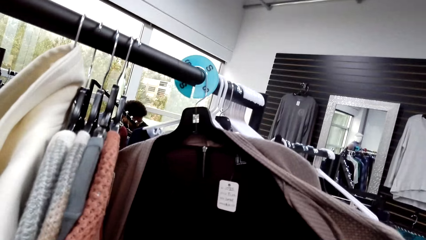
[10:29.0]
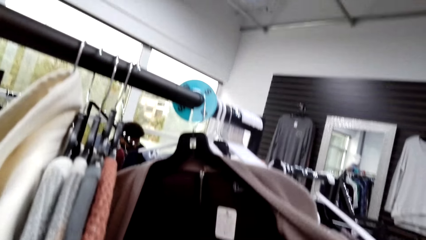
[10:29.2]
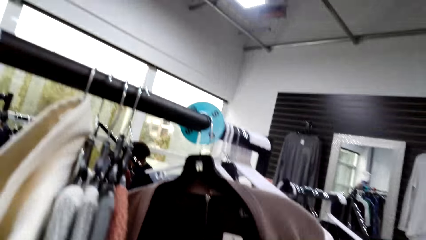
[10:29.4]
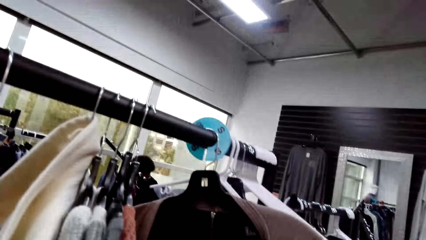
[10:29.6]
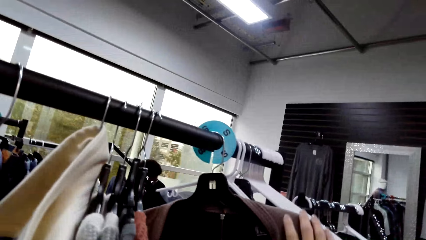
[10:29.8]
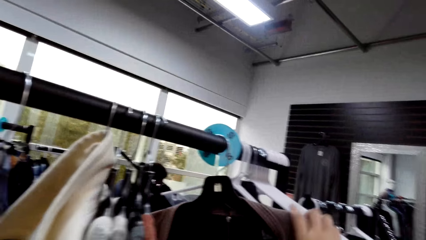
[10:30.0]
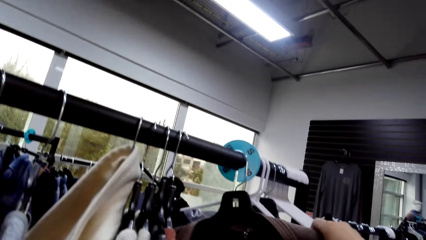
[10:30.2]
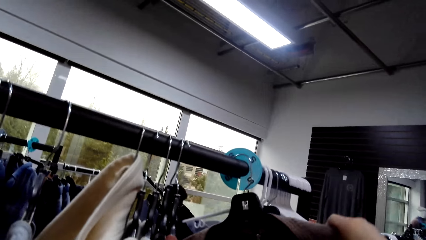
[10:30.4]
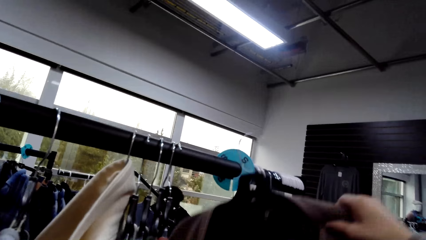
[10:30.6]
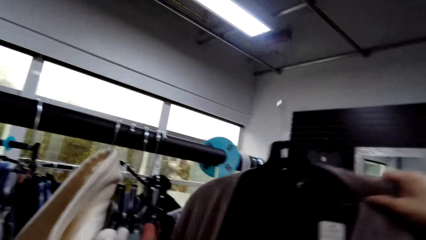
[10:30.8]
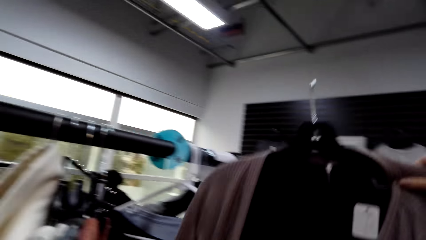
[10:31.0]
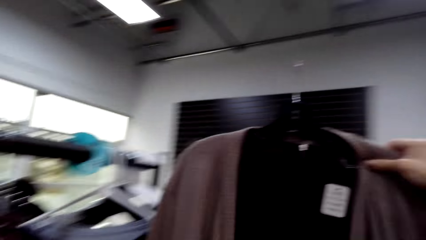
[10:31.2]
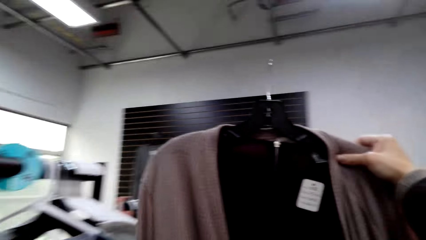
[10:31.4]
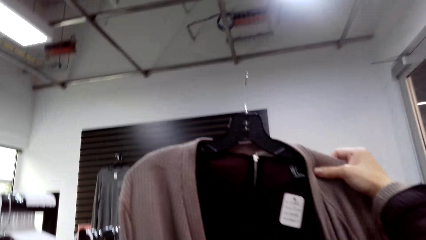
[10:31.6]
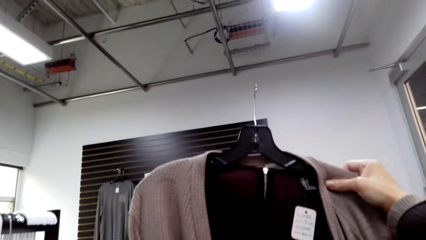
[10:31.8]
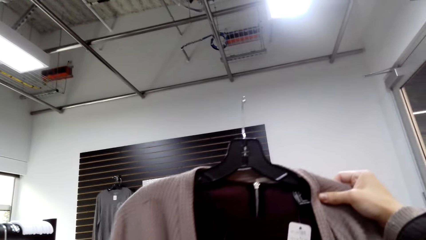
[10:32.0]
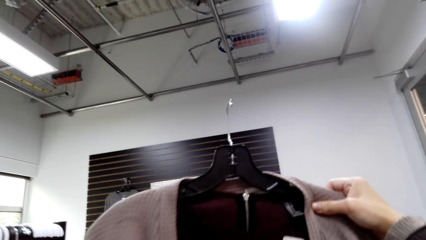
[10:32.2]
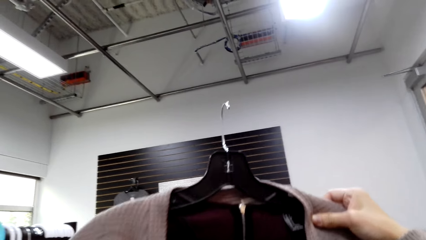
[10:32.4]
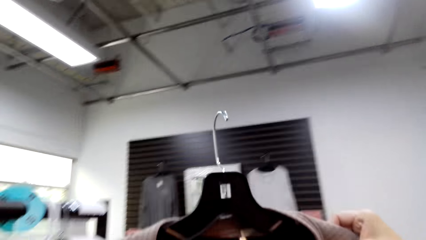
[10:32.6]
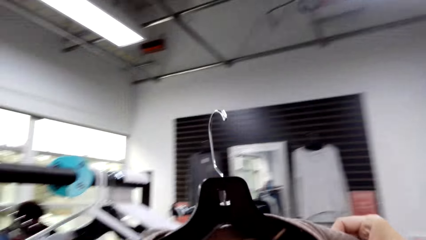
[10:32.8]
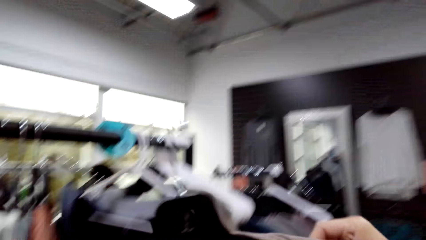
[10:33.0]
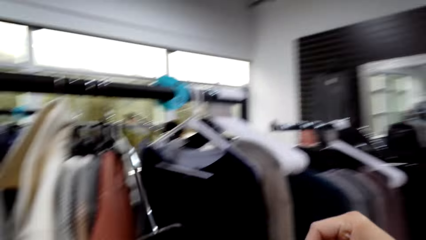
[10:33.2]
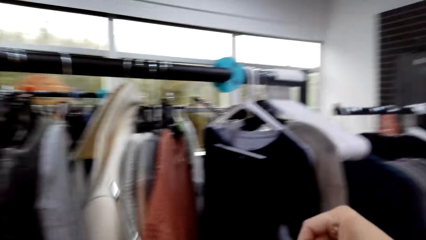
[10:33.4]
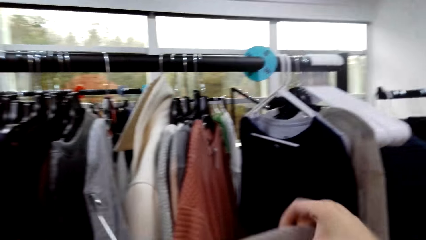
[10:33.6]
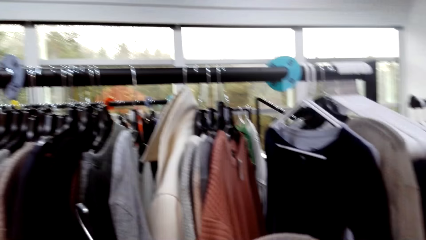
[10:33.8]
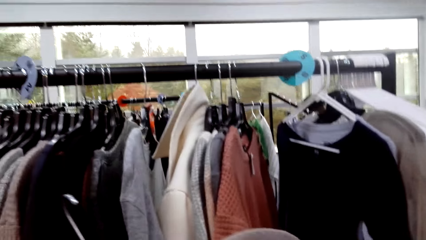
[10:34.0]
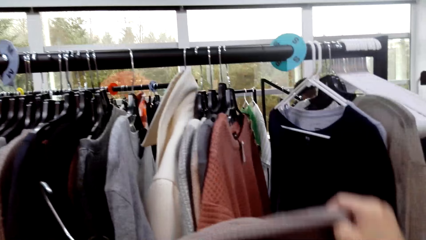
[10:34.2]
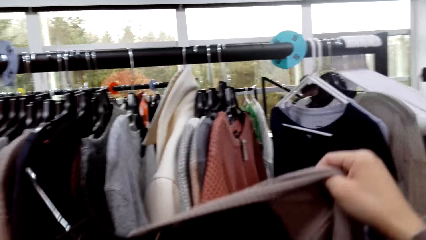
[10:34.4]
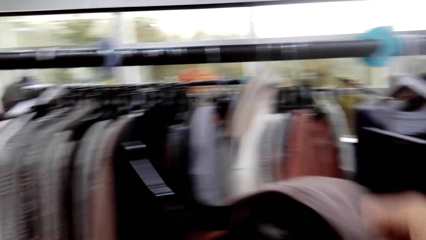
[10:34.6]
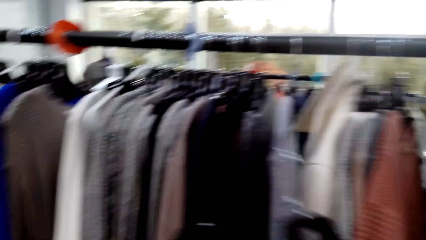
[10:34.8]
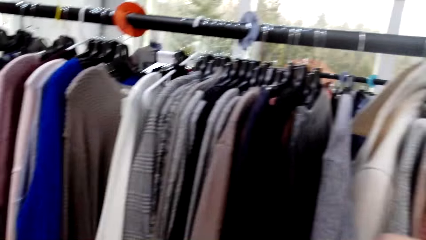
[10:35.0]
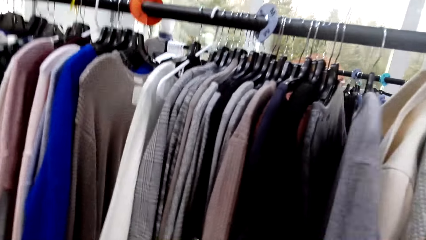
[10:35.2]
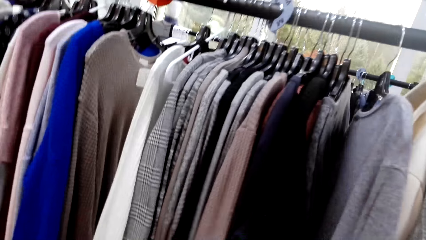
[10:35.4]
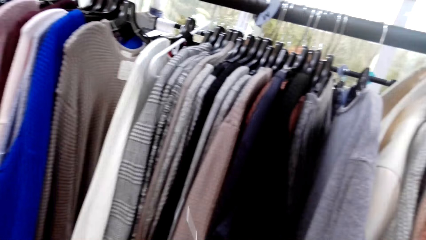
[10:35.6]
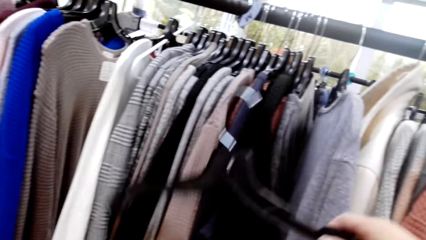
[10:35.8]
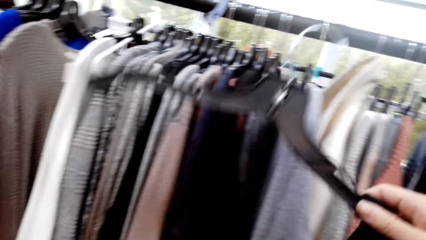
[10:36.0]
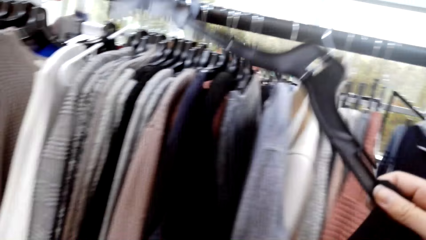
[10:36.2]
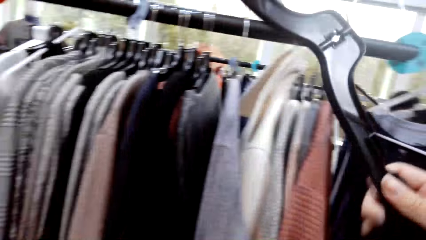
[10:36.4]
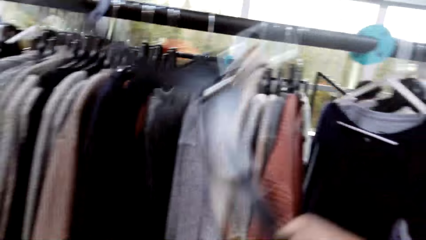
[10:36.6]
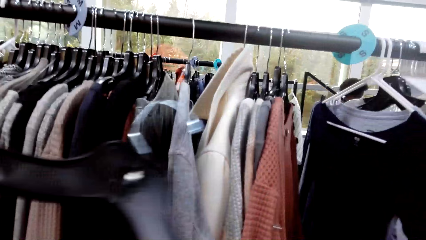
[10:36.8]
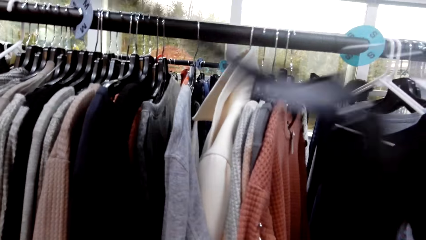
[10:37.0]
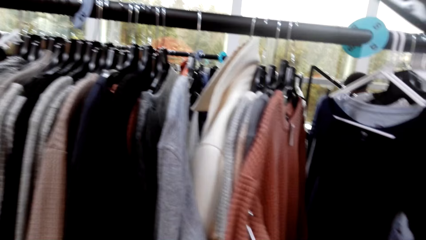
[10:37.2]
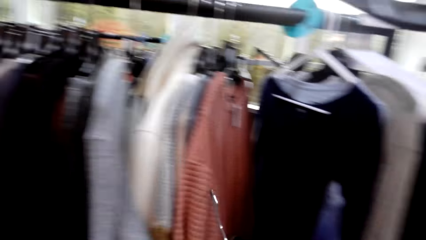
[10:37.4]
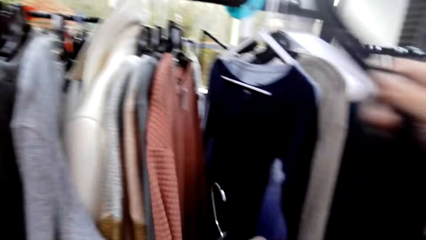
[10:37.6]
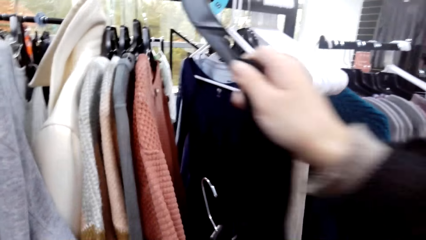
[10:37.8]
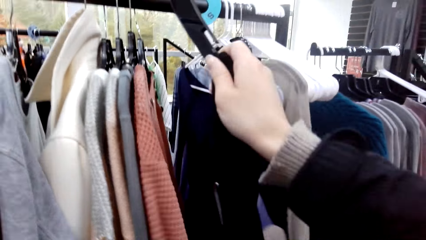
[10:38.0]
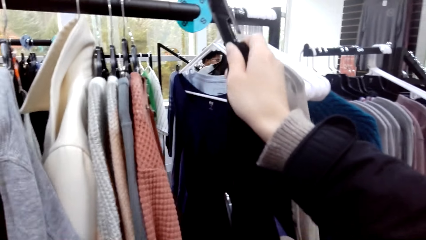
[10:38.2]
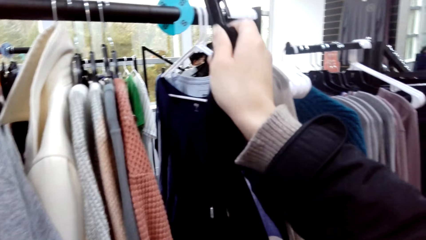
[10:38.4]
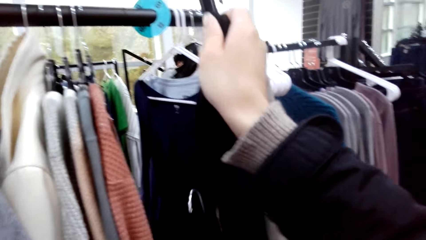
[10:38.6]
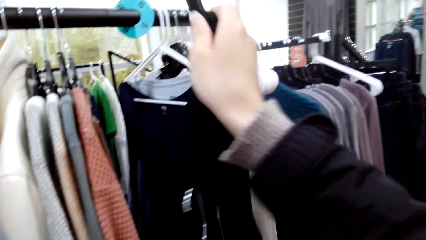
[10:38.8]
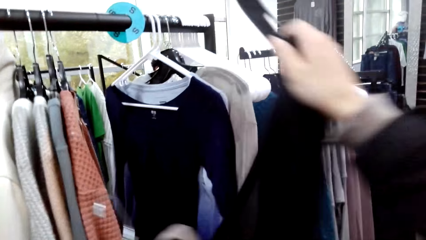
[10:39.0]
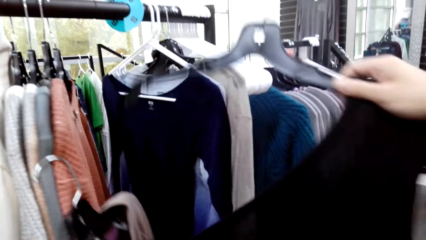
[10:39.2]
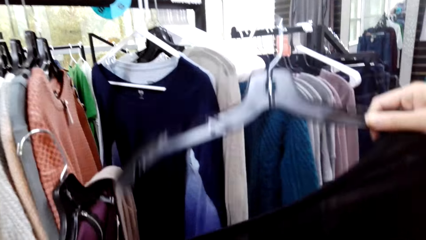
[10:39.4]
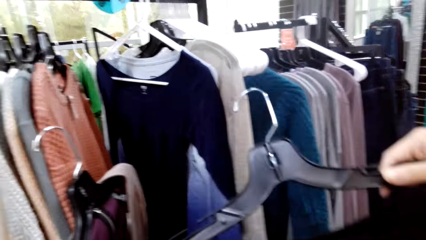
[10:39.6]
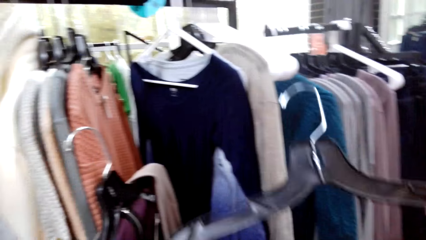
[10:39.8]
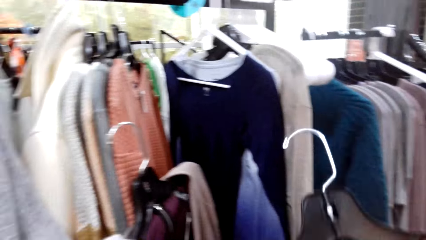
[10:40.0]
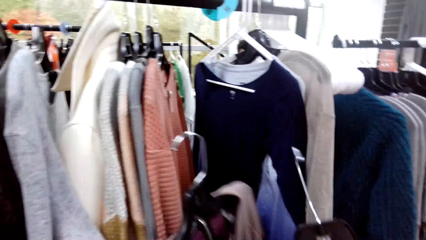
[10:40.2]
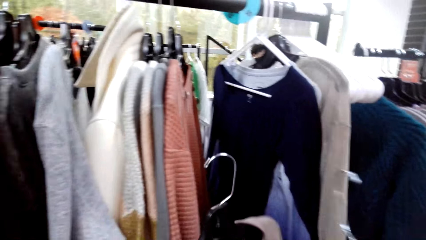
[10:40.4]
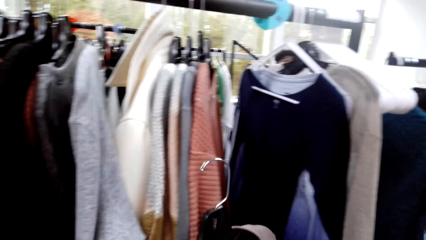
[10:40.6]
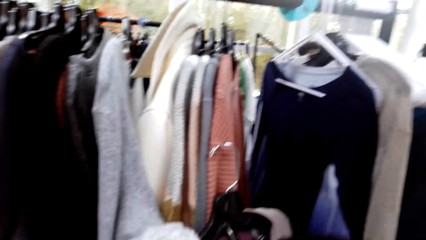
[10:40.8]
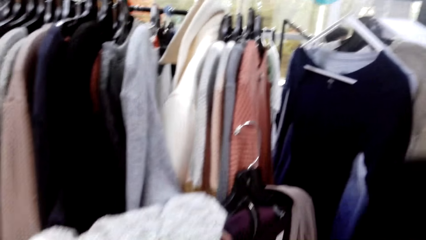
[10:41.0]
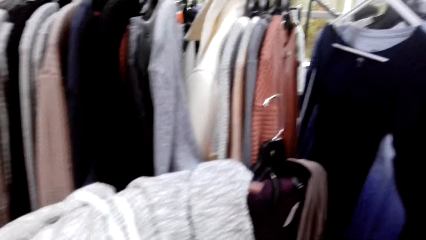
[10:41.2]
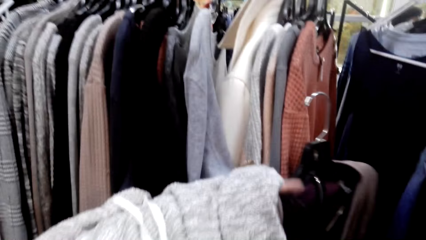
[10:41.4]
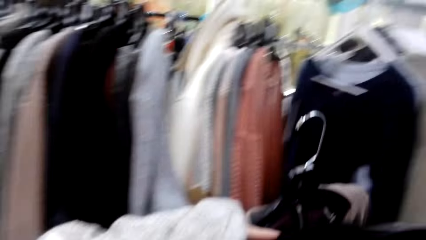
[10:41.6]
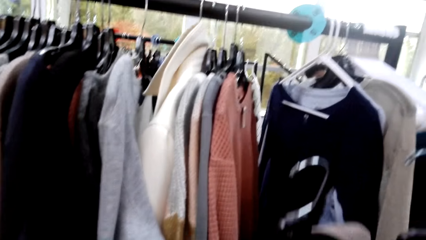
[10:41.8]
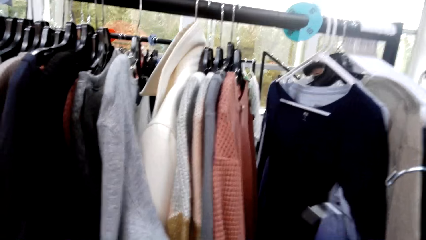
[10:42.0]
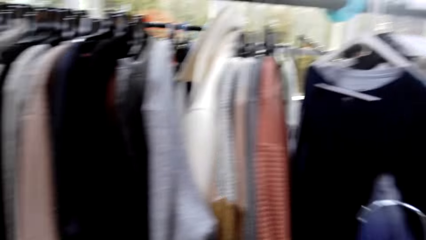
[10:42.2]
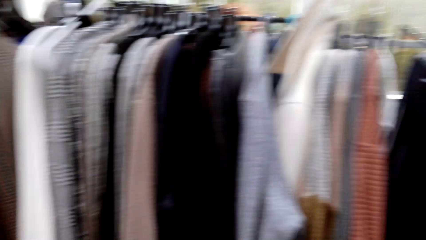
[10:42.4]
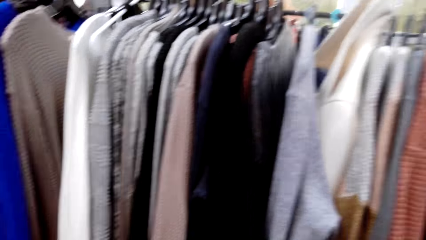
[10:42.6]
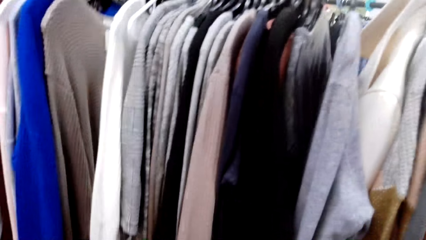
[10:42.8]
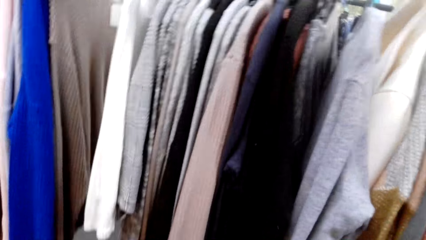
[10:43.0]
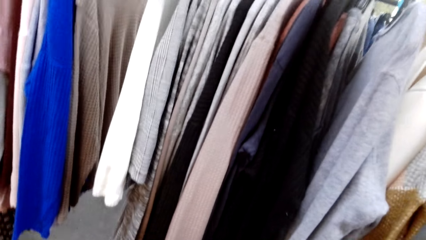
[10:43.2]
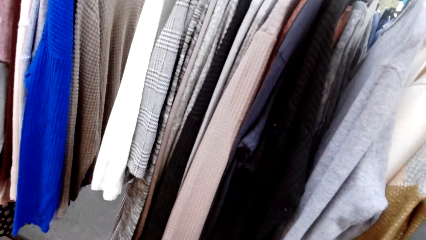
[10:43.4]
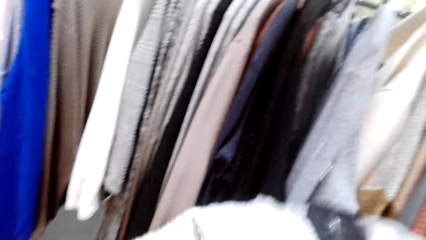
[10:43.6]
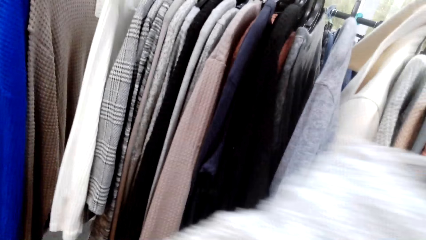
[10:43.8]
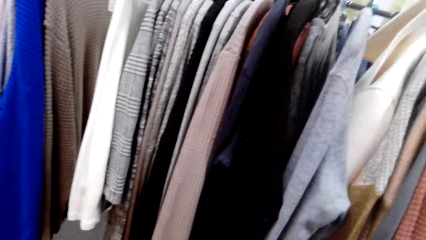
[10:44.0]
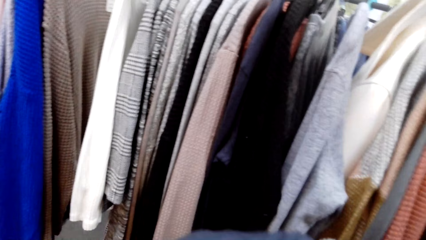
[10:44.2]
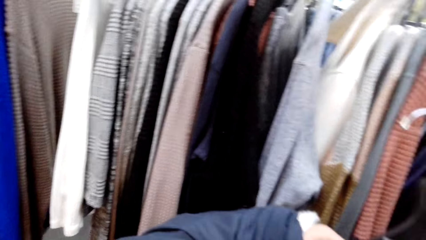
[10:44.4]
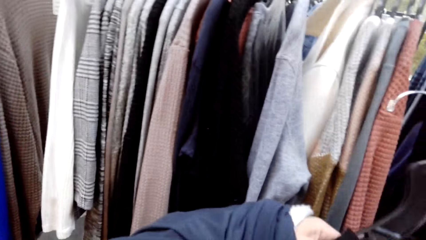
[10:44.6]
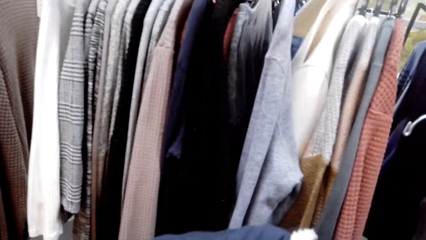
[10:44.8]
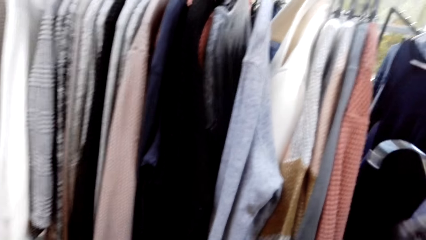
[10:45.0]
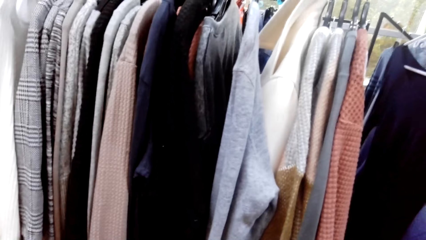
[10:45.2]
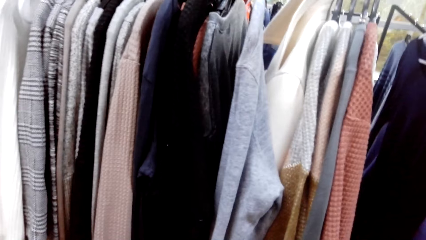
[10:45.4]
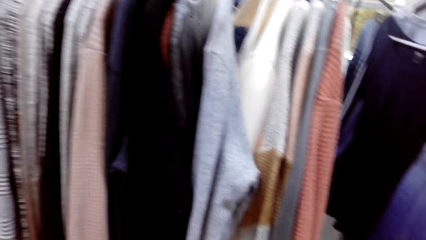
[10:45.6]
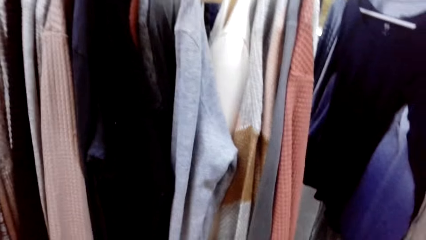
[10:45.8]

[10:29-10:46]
The camera wearer removes the cloth on the clothes rack. They lift the cloth. They look at the cloth. They move the cloth. They remove the cloth from the hanger. They lift the hanger. They place the hanger on the clothes rack. They move the hanger. They look at the cloth.
